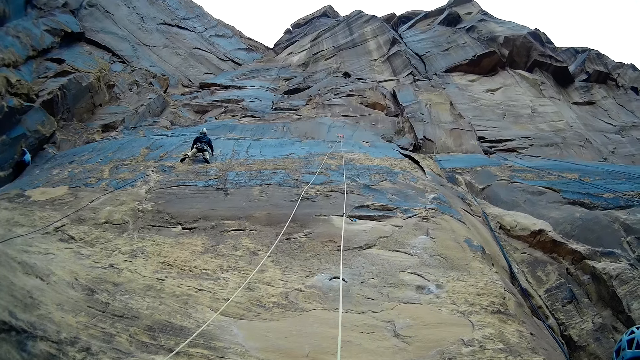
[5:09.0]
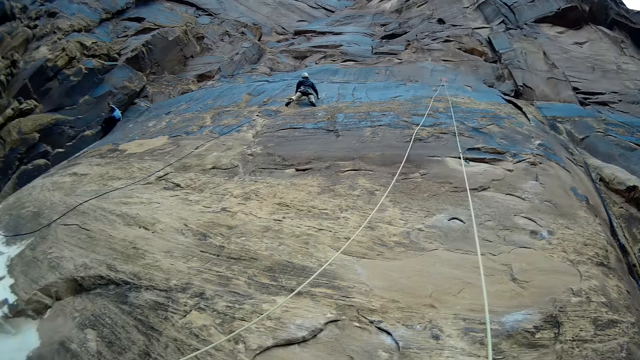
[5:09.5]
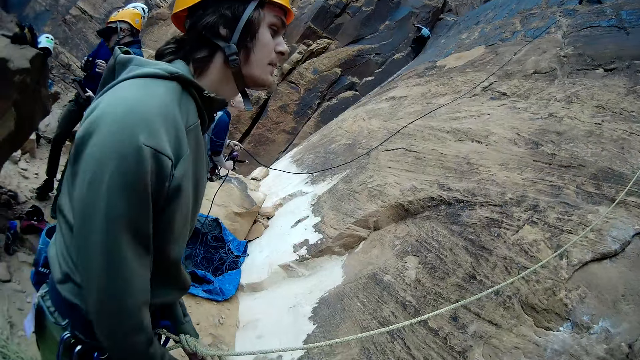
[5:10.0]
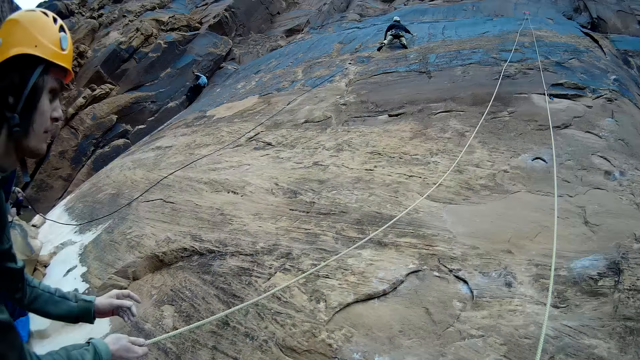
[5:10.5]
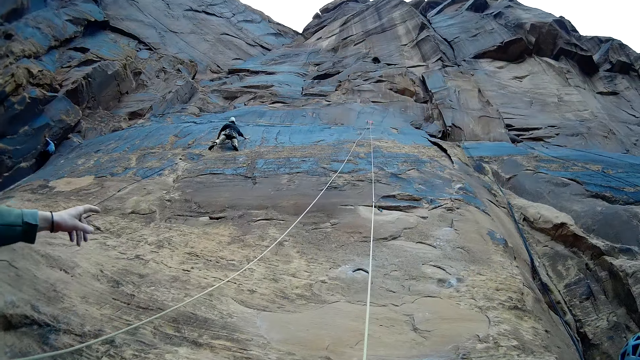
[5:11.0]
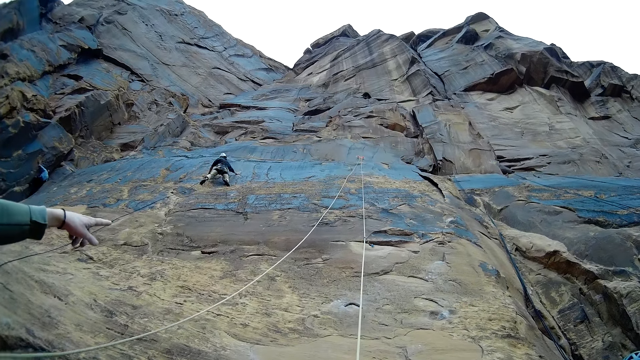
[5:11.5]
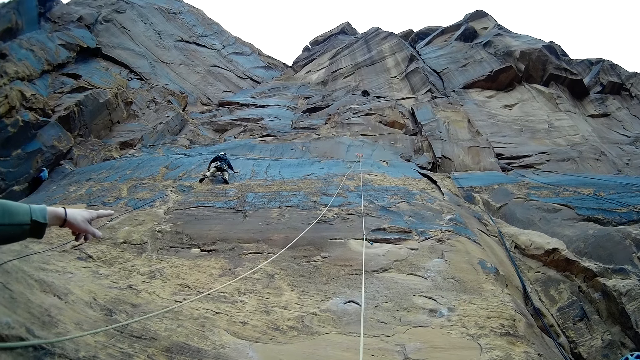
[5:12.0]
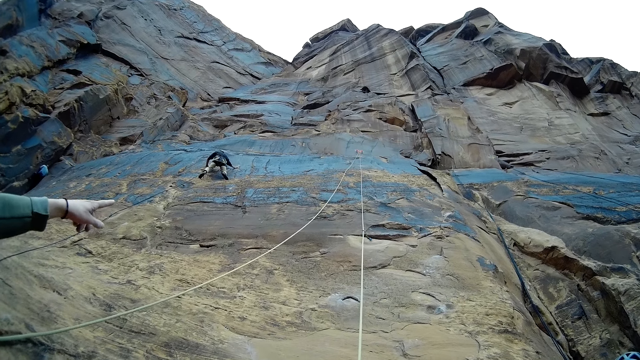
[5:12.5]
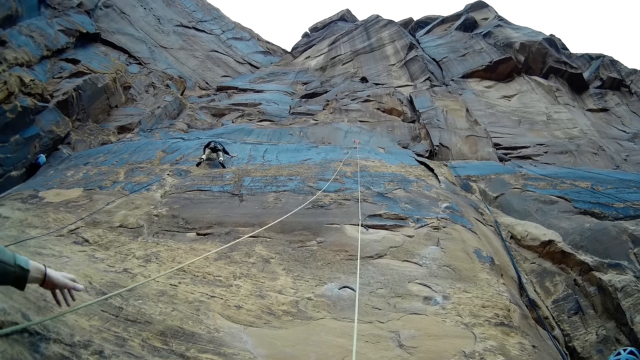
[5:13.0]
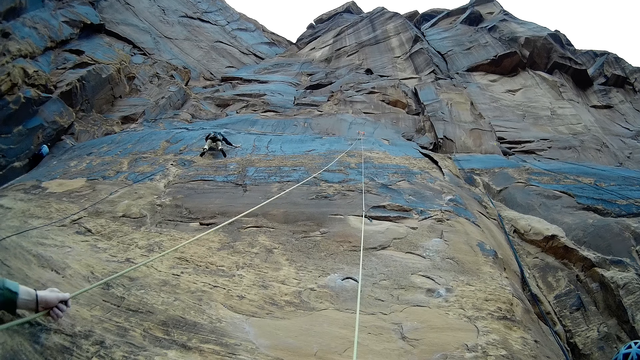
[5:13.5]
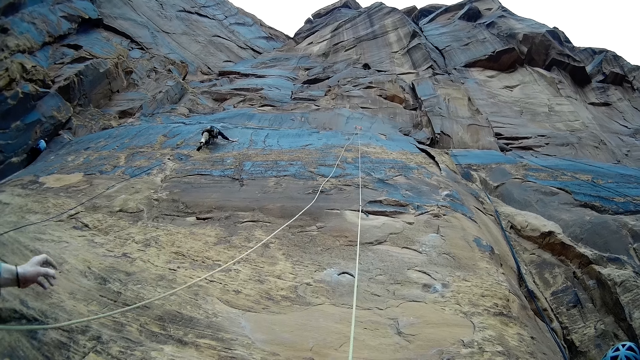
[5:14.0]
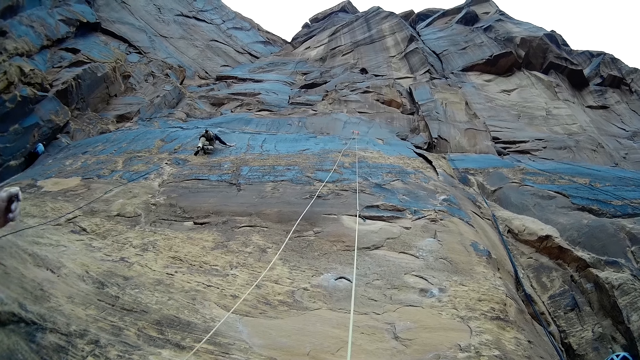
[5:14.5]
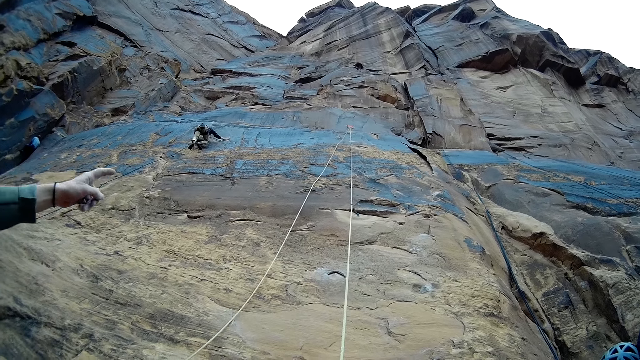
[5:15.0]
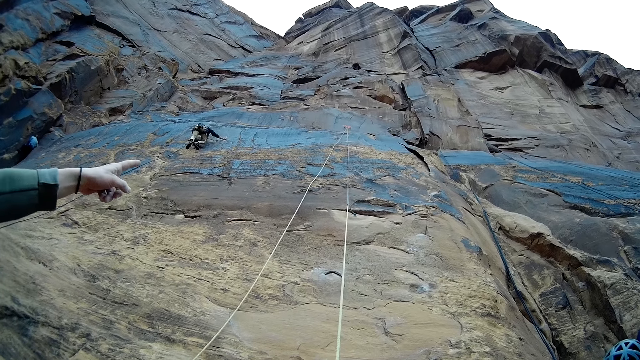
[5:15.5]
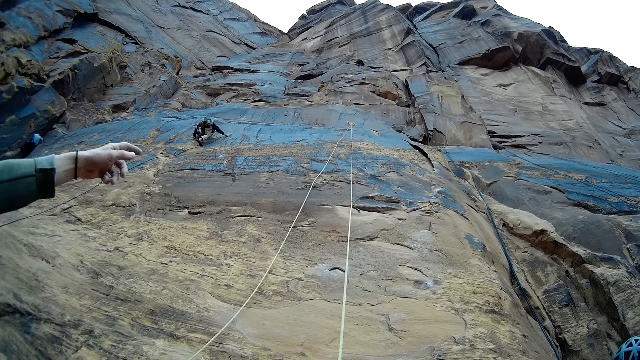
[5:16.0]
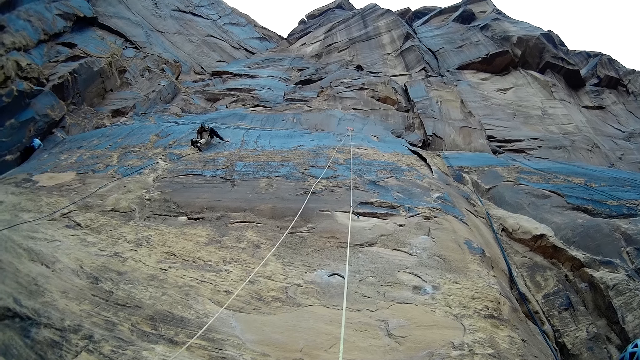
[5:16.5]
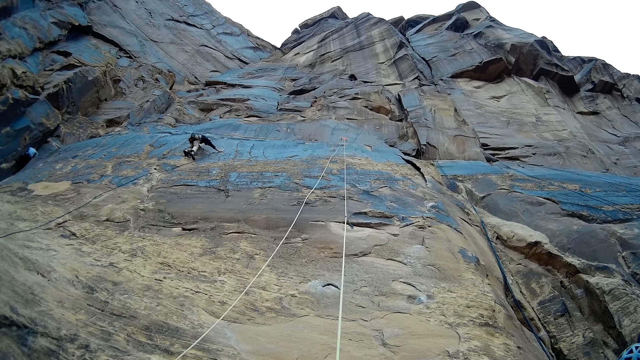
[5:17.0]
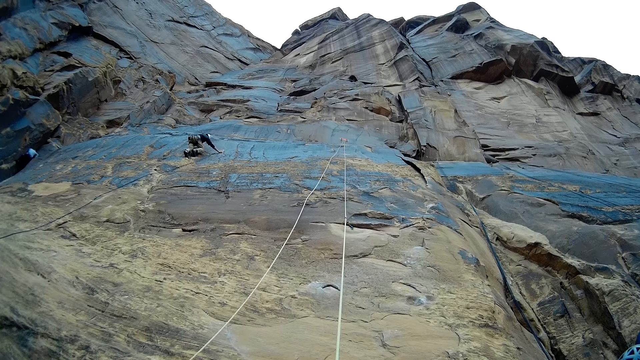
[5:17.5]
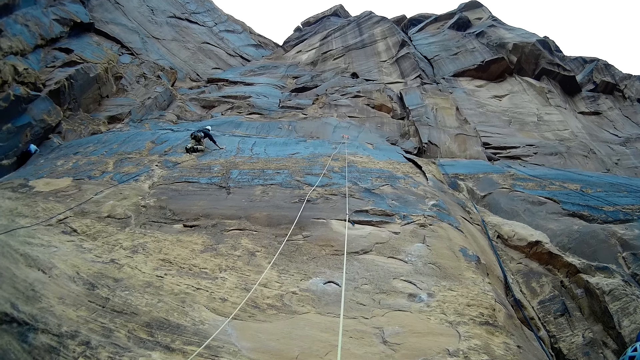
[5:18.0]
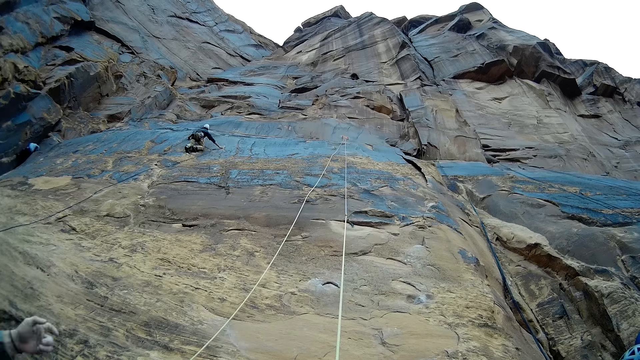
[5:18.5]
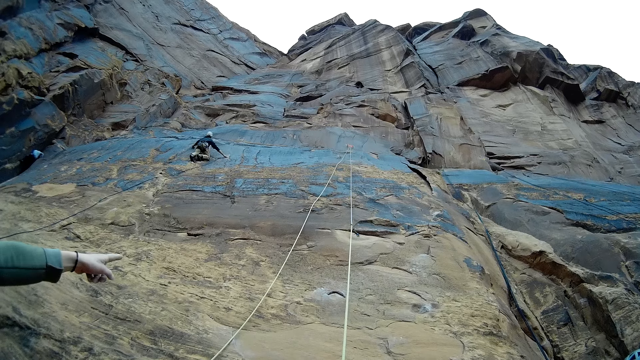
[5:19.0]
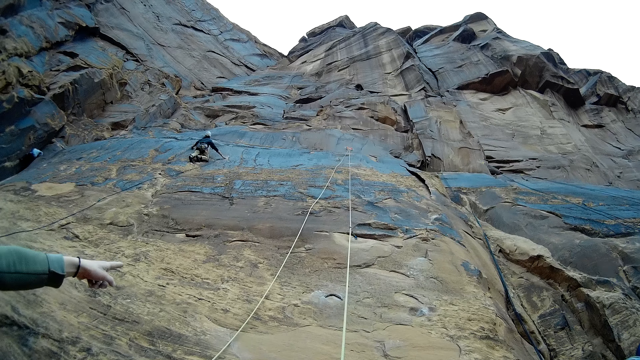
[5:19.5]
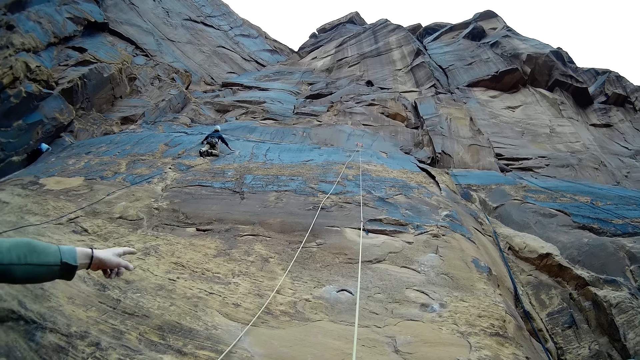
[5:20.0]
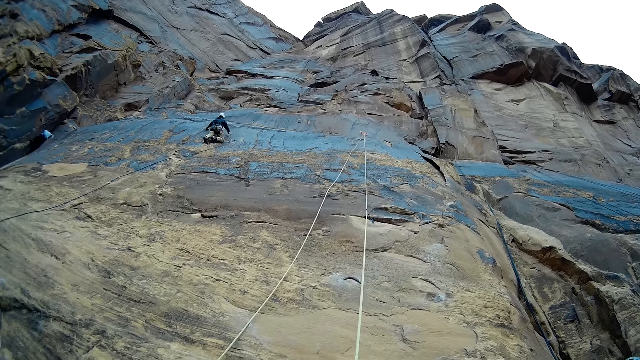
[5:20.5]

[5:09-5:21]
A man points on a mountain rock and pulls a rope. The man points on the mountain rock.

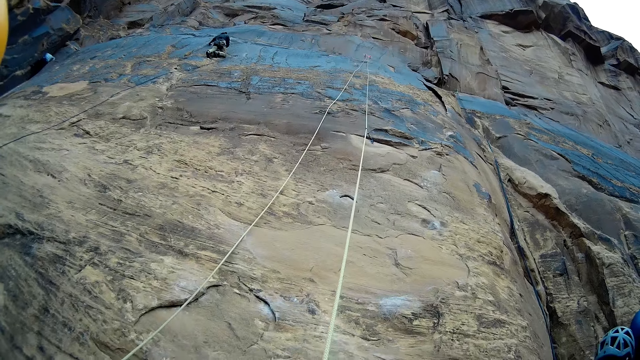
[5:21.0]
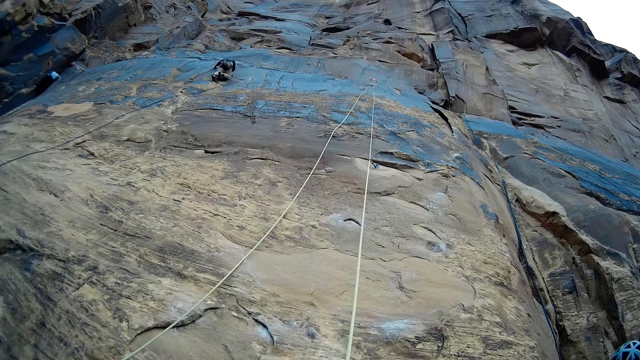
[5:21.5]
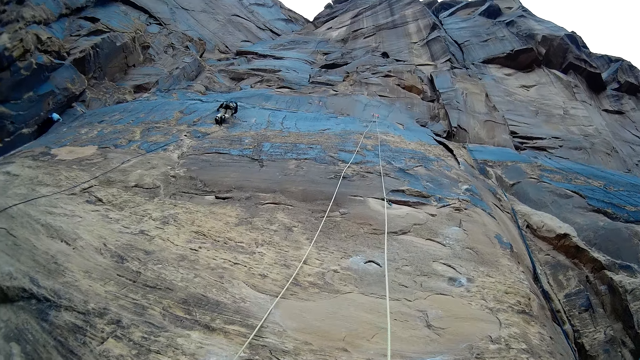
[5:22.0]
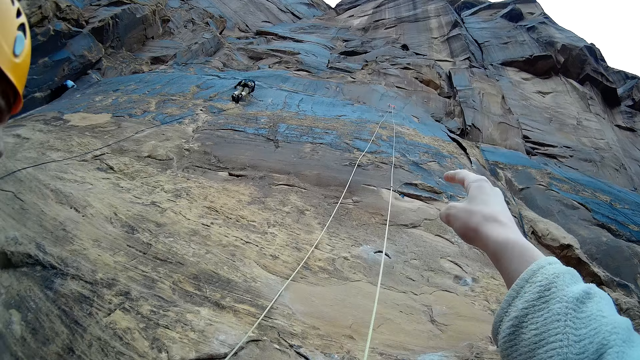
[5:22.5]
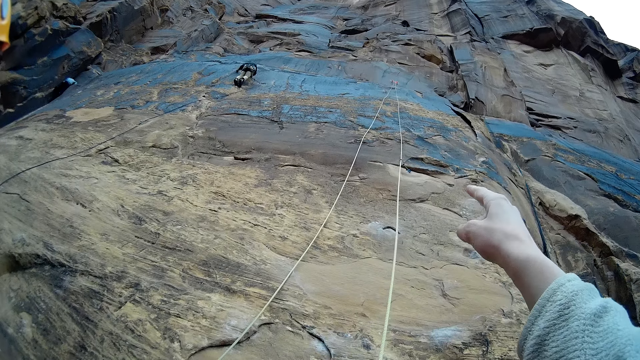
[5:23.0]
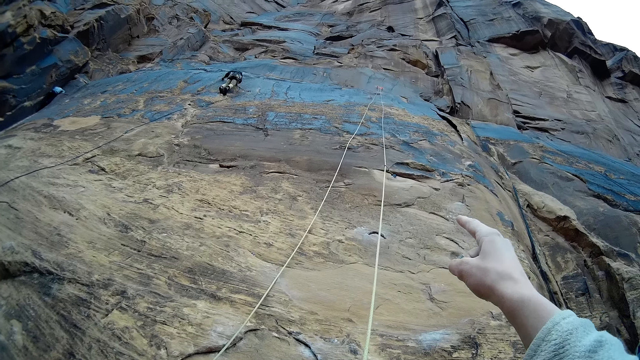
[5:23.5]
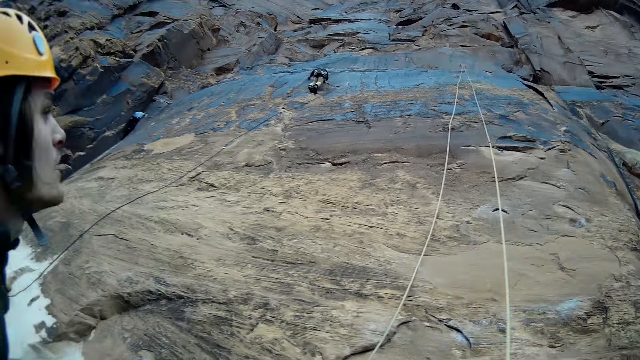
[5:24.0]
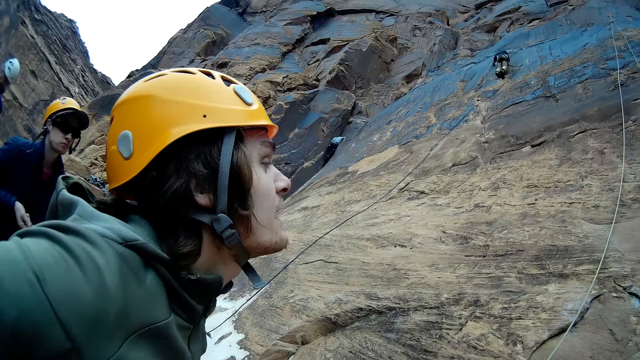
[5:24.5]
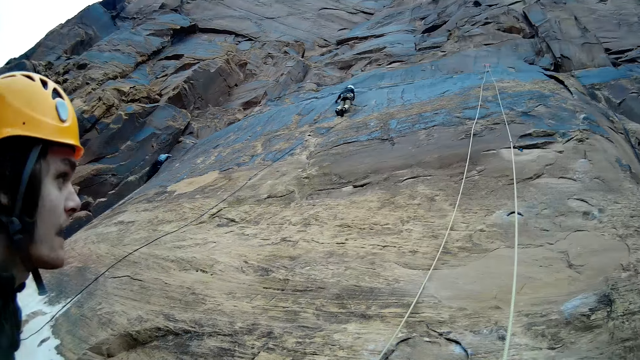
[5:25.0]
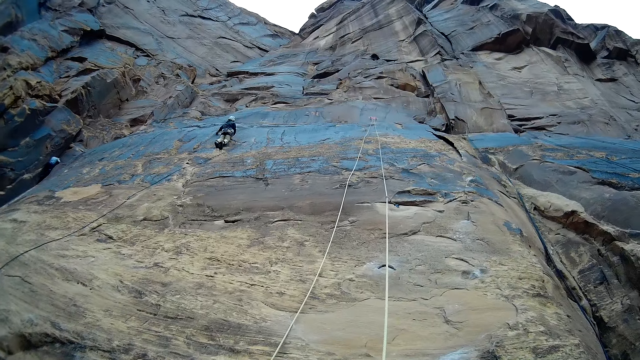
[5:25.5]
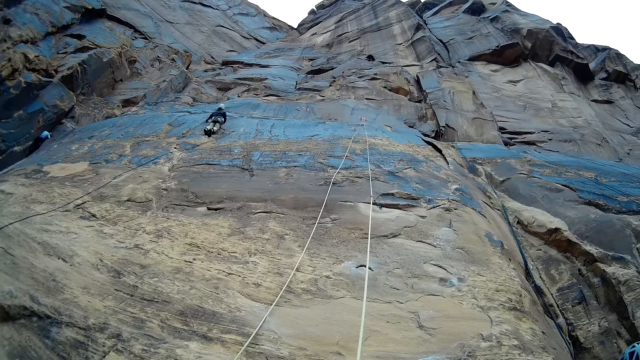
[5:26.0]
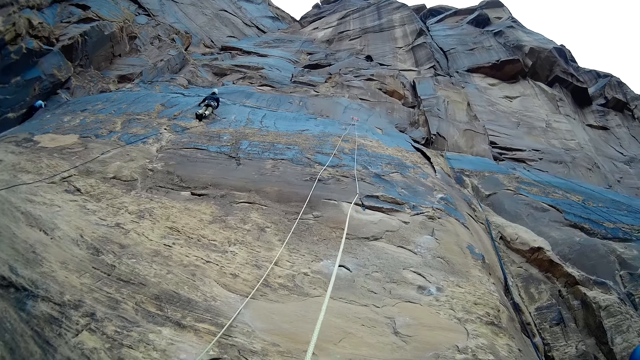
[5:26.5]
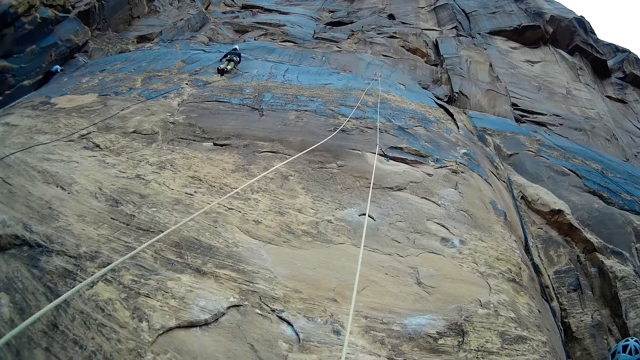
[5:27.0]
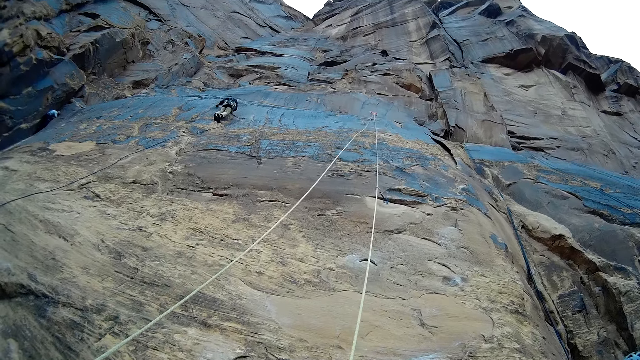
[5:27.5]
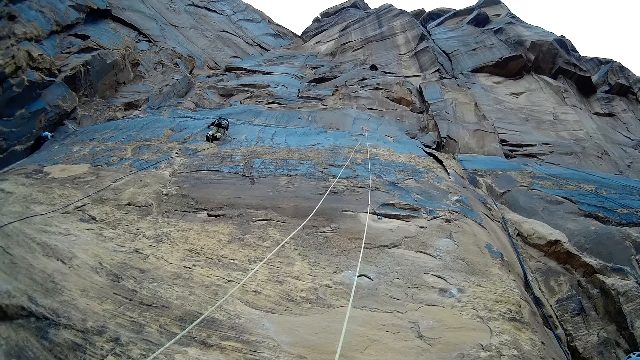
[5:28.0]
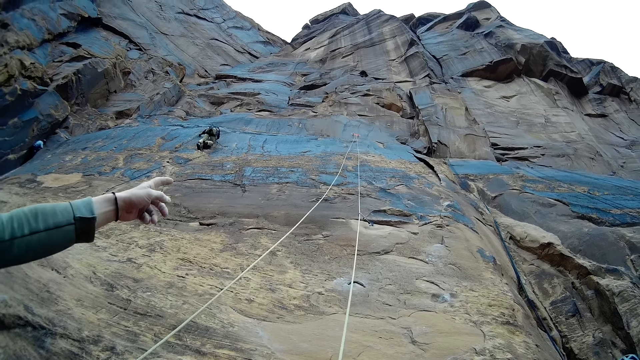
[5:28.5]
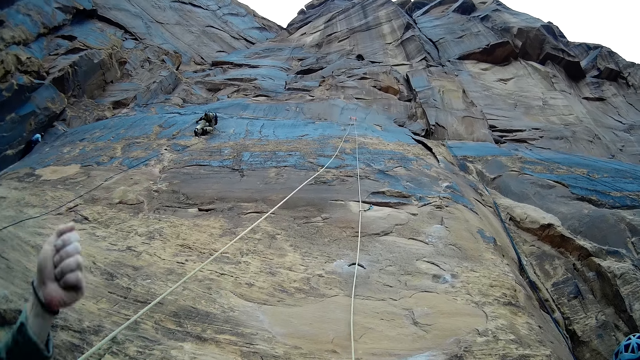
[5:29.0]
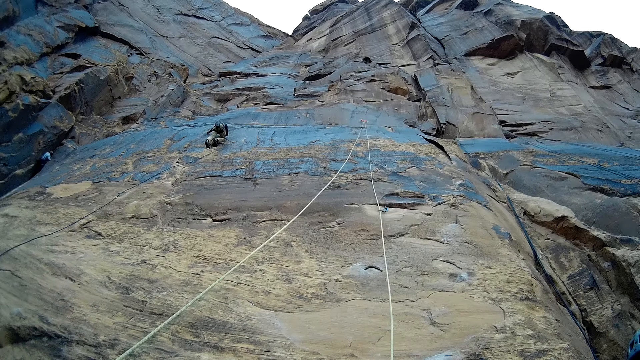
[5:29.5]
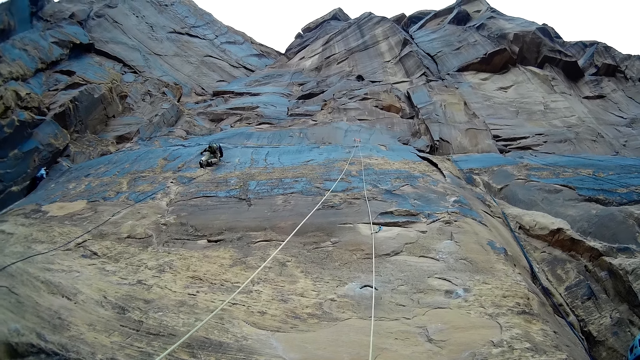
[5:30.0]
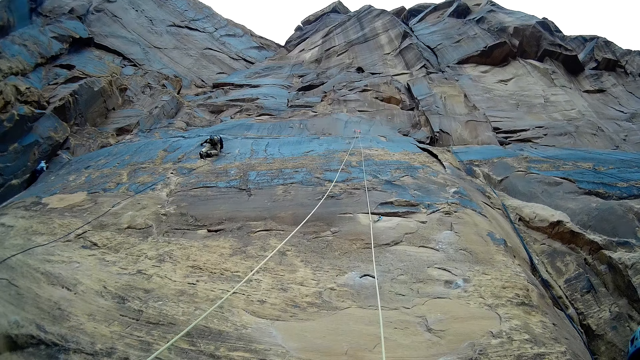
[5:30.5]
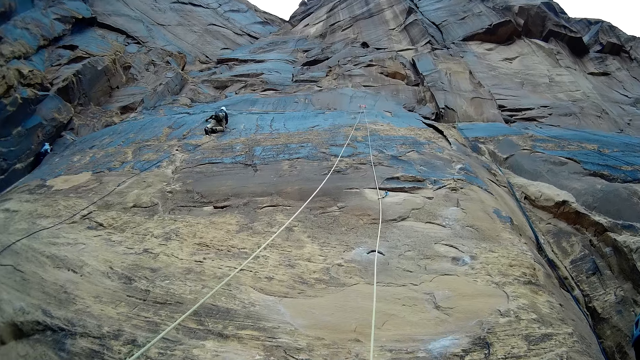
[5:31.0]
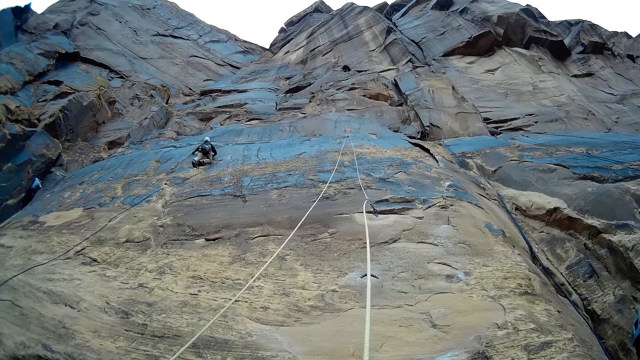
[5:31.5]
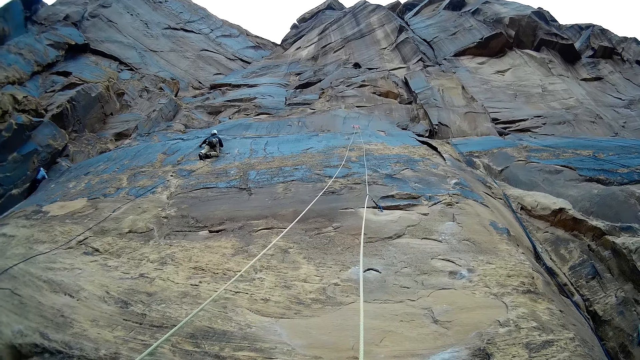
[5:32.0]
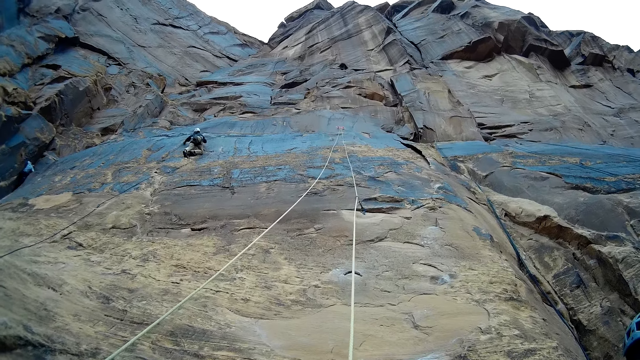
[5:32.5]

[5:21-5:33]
A man points on a mountain rock and pulls a rope. Another man points on the mountain rock and pulls the rope.
